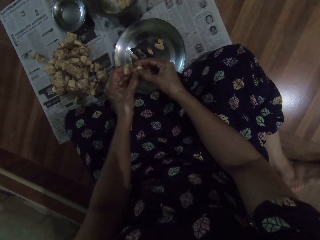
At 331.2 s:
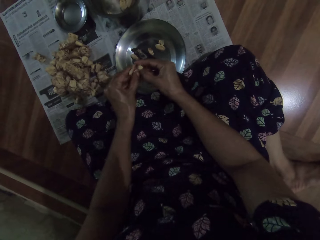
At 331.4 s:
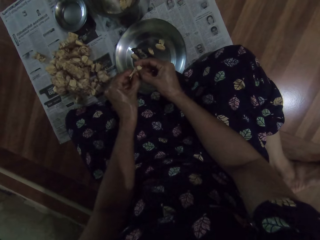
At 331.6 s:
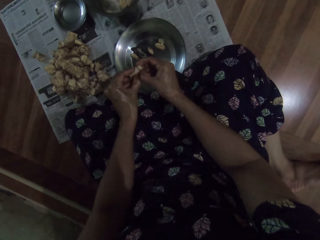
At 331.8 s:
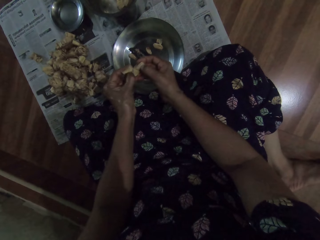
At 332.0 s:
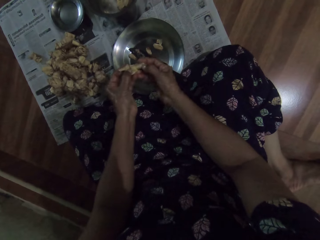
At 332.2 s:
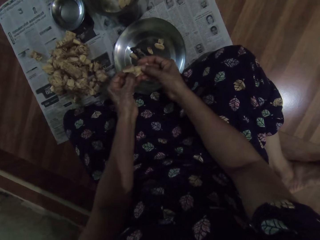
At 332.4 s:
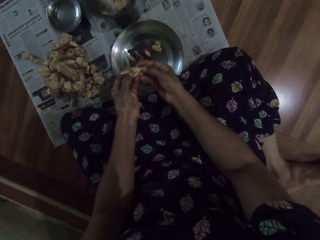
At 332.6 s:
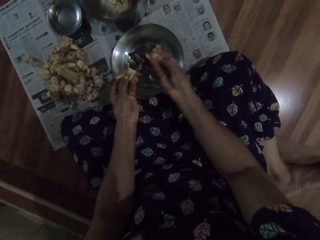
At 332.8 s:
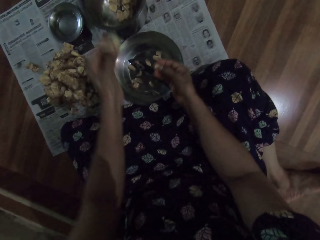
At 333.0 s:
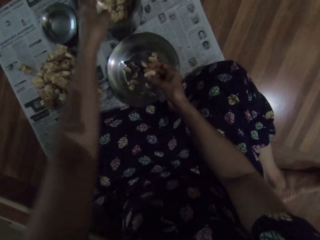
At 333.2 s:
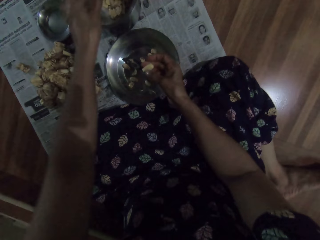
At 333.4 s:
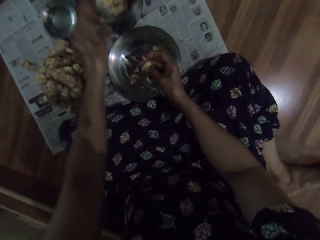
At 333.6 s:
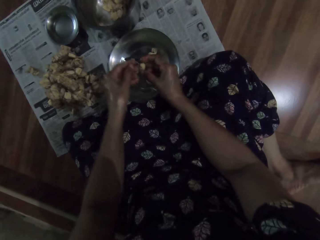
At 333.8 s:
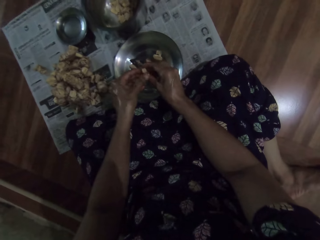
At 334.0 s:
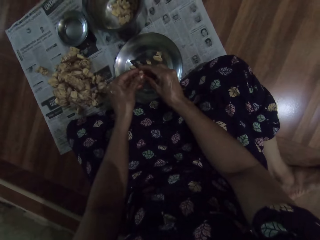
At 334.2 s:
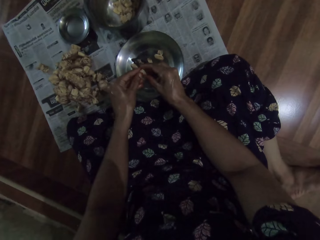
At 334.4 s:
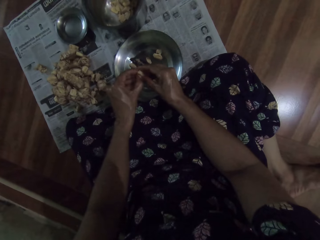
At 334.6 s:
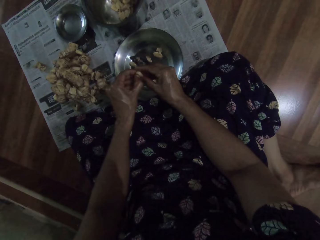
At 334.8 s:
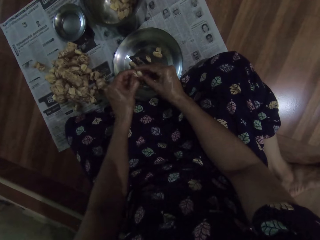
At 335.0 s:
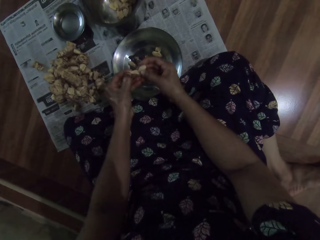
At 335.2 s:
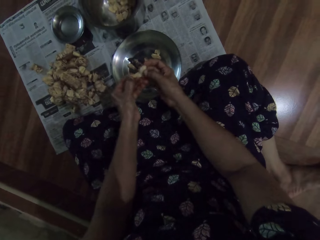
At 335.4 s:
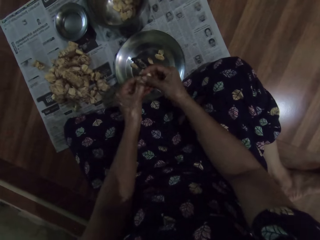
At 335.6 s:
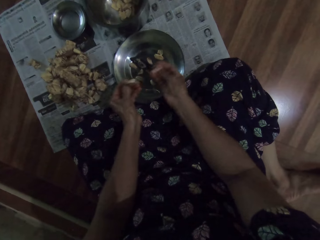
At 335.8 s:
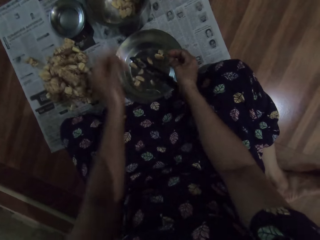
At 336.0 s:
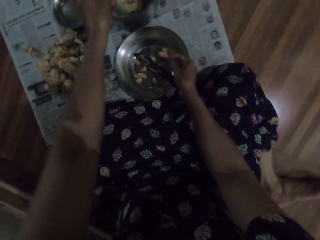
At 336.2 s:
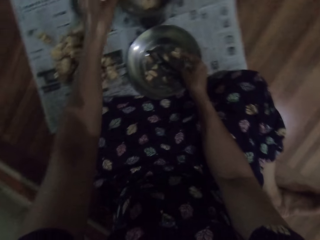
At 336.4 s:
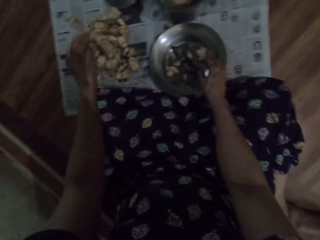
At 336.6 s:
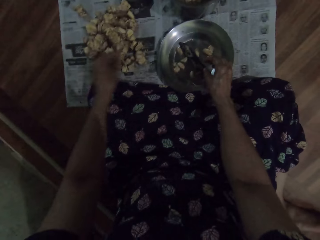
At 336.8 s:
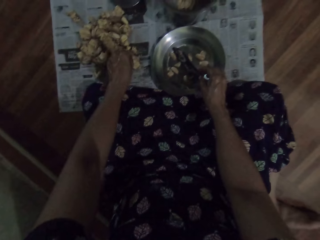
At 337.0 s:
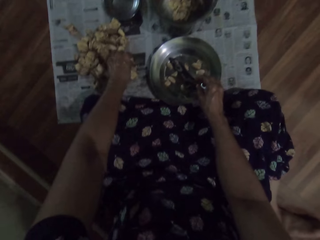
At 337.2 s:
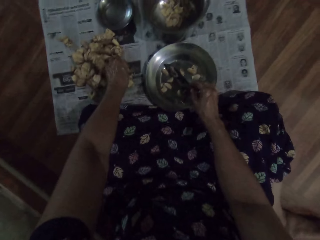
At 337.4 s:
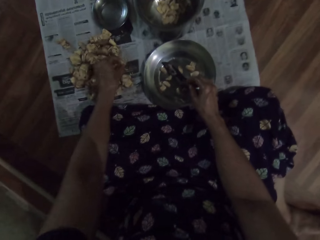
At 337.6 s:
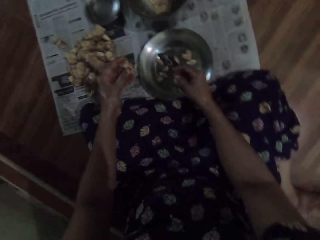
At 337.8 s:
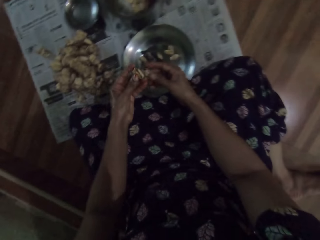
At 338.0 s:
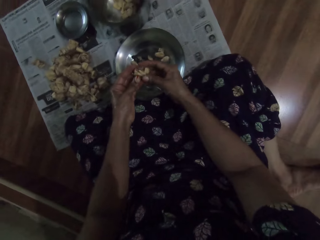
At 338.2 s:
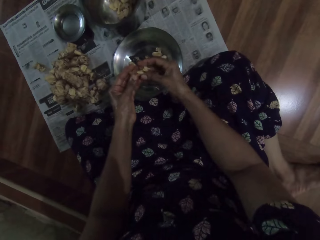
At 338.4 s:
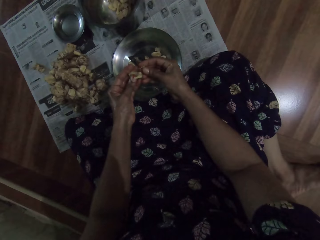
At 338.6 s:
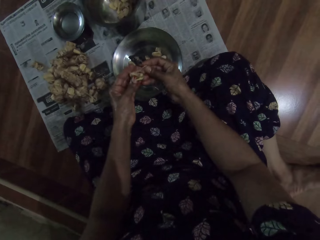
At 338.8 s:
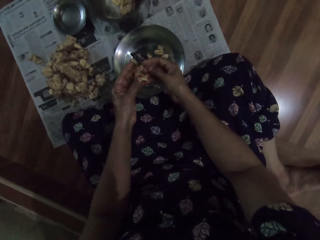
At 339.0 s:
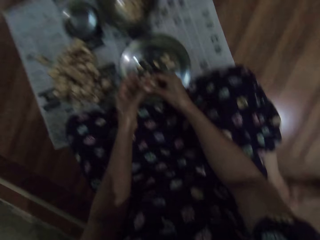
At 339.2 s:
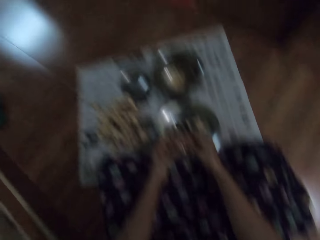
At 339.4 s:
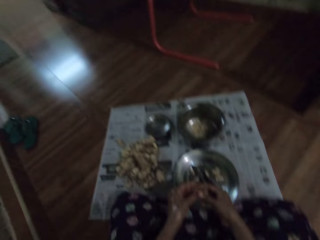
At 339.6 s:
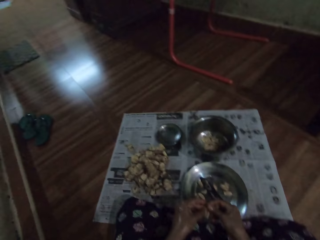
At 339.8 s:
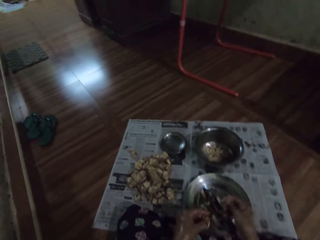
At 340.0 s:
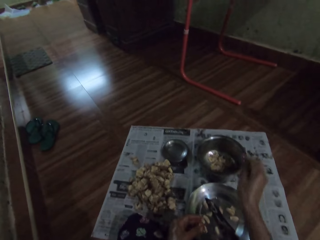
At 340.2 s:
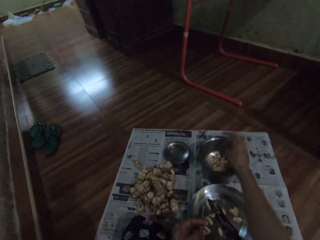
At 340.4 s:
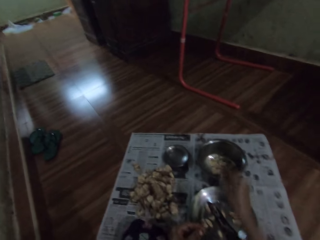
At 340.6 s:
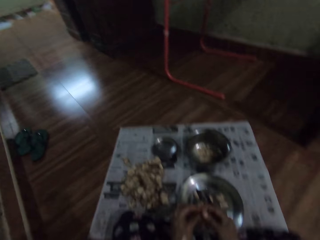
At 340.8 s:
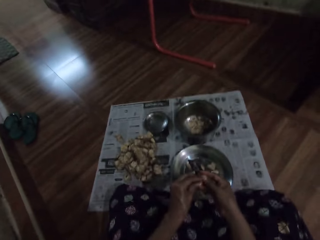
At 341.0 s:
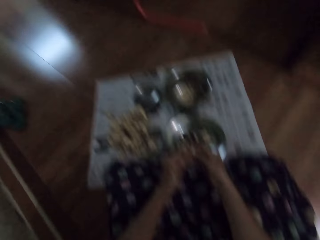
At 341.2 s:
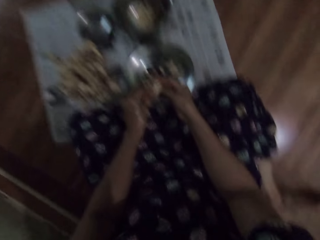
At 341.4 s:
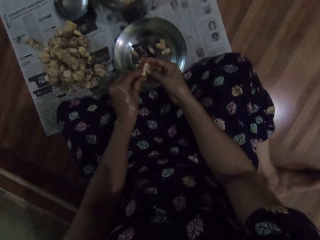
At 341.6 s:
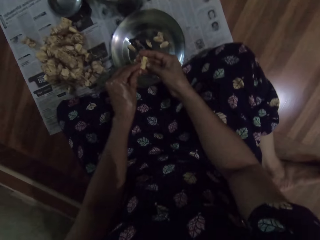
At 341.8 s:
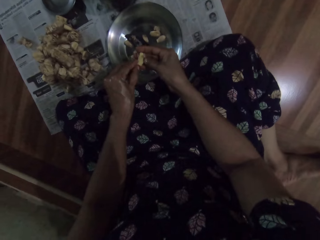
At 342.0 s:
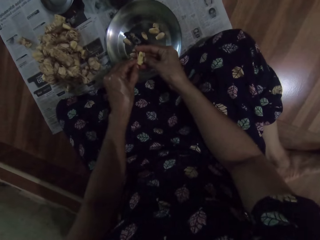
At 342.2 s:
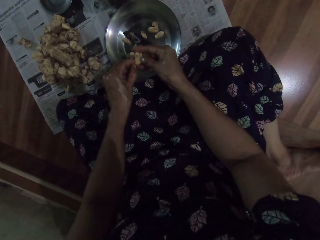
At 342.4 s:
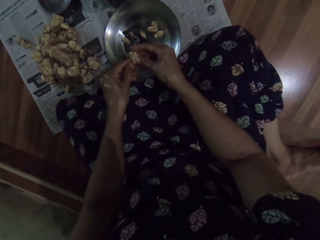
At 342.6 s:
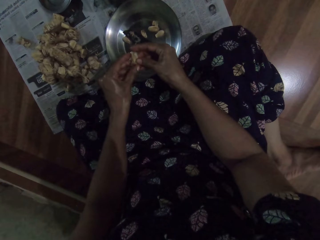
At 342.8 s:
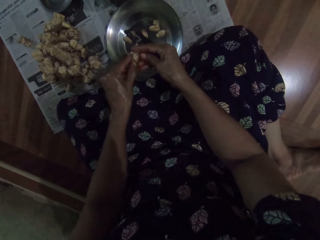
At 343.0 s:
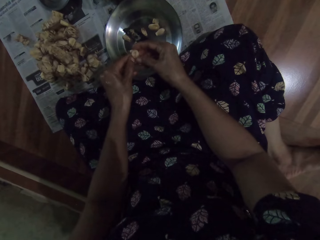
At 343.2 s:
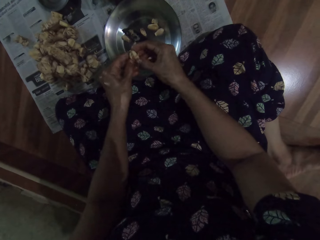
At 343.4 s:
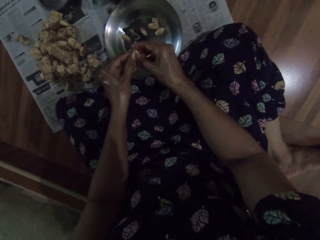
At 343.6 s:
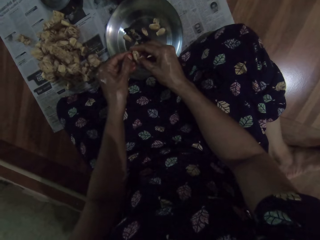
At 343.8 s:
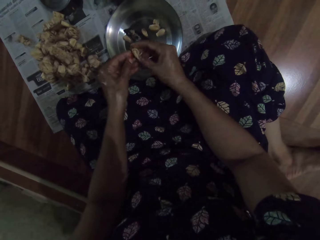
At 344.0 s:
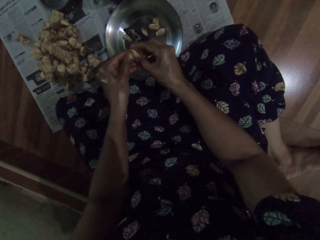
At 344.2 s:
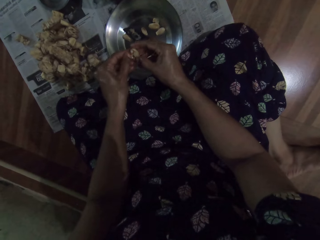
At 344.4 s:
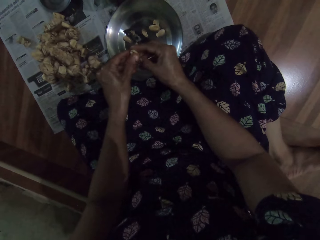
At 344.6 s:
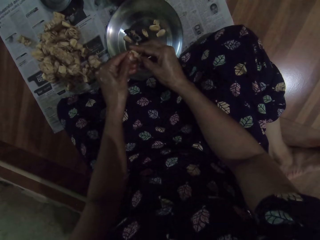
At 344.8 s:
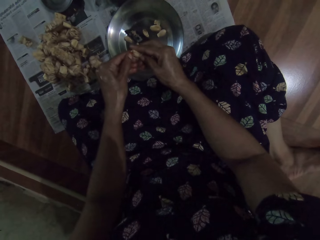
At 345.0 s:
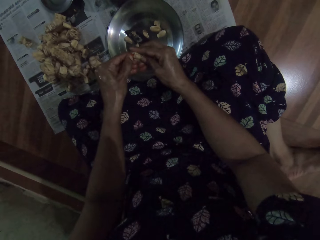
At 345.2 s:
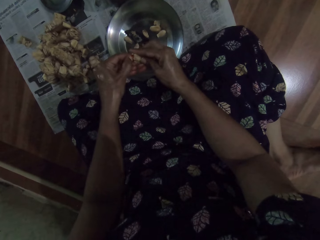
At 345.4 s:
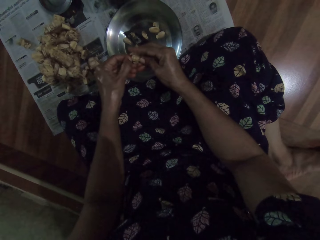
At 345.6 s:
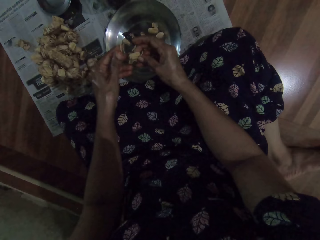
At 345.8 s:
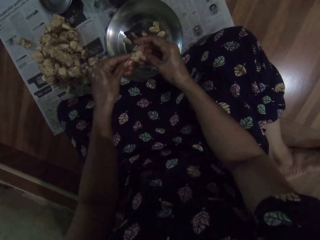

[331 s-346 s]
The camera wearer drops the shaft of the garlic pod in her left hand into the steel bowl on the floor. She peels the garlic pod with both hands. She drops the shaft of the garlic pod in her left hand into the steel bowl on the floor. She drops the garlic pod in her right hand into the bowl on the floor. She picks a garlic pod from the newspaper on the floor with her left hand. She peels the garlic pod with both hands. She throws the shaft of the garlic pod in her right hand into the steel bowl on the floor. She peels the garlic pod with both hands.

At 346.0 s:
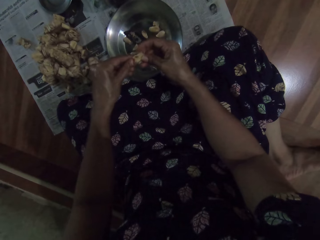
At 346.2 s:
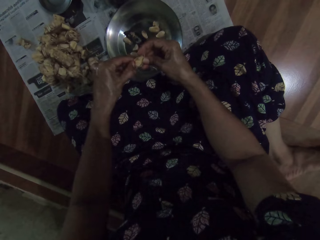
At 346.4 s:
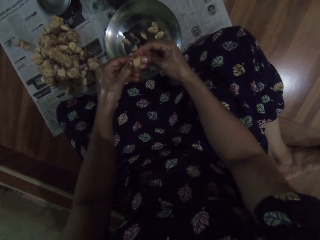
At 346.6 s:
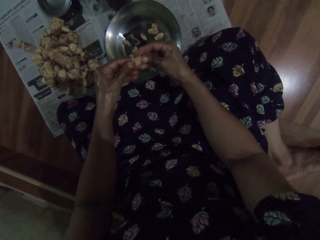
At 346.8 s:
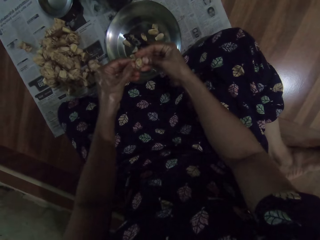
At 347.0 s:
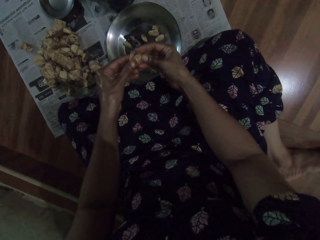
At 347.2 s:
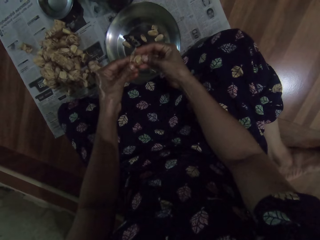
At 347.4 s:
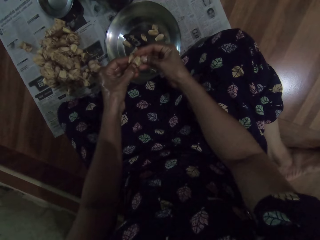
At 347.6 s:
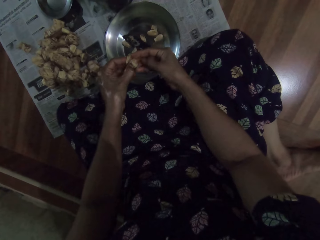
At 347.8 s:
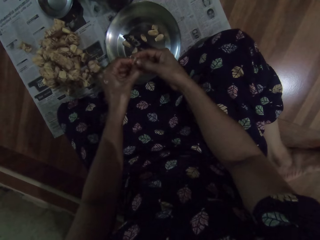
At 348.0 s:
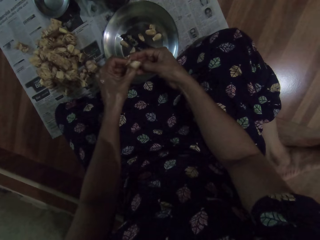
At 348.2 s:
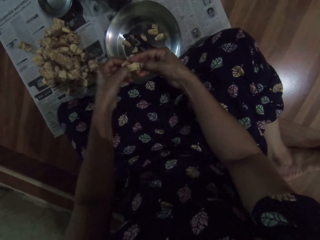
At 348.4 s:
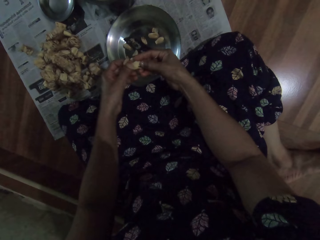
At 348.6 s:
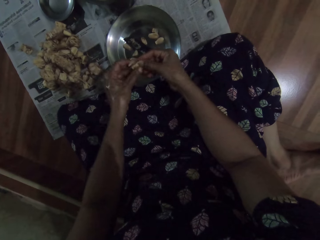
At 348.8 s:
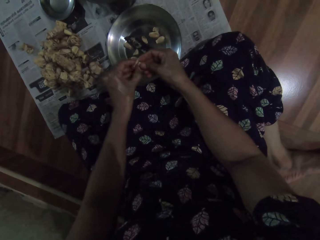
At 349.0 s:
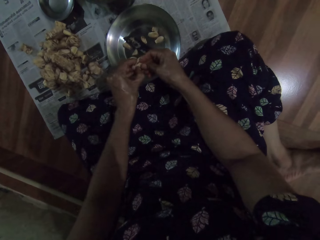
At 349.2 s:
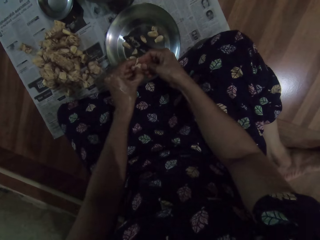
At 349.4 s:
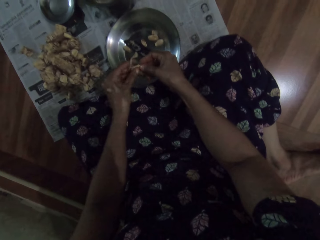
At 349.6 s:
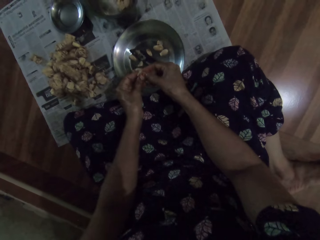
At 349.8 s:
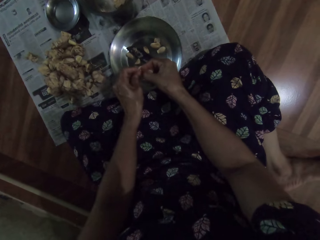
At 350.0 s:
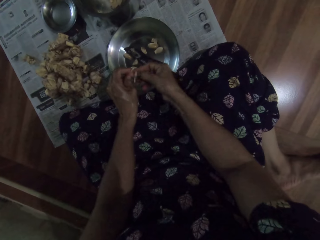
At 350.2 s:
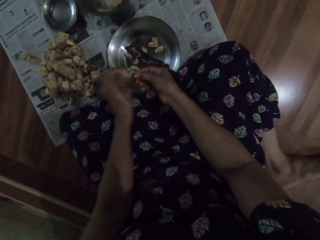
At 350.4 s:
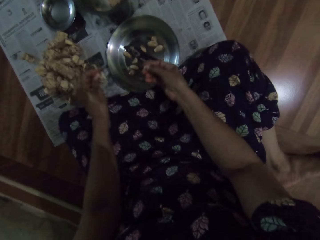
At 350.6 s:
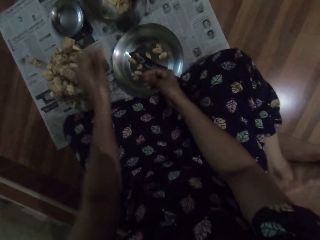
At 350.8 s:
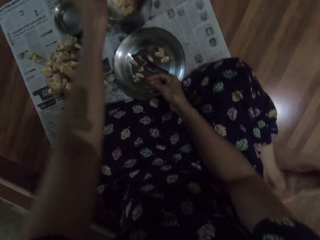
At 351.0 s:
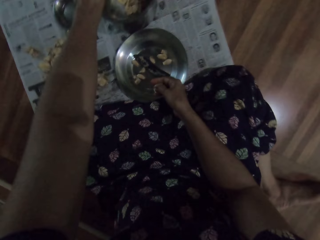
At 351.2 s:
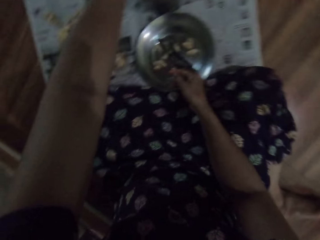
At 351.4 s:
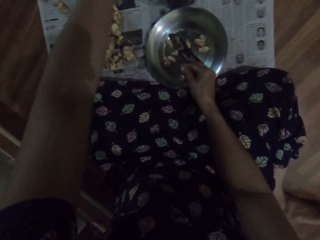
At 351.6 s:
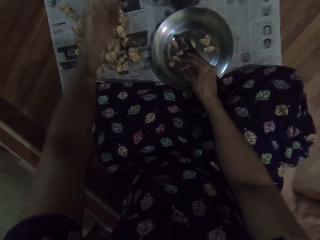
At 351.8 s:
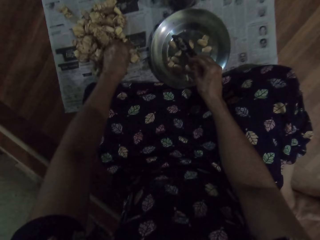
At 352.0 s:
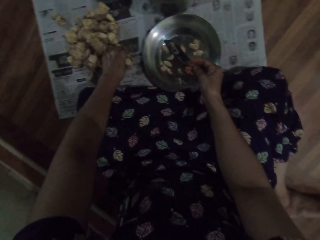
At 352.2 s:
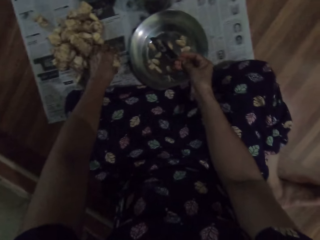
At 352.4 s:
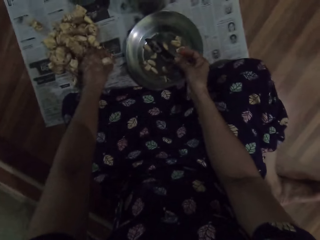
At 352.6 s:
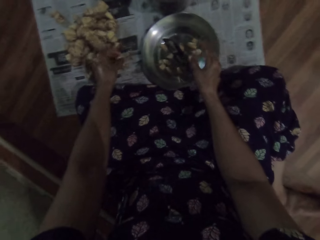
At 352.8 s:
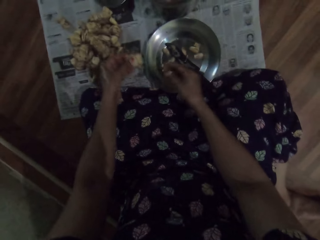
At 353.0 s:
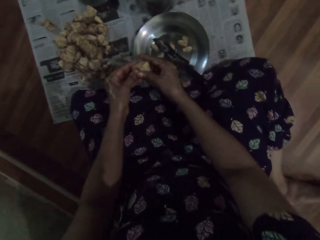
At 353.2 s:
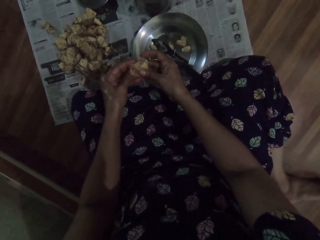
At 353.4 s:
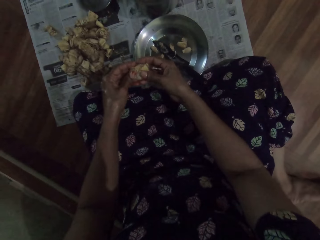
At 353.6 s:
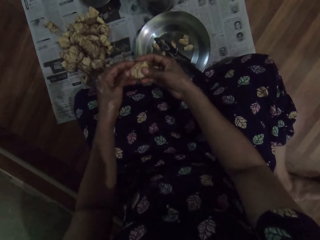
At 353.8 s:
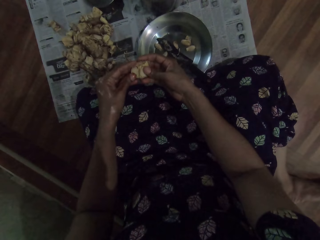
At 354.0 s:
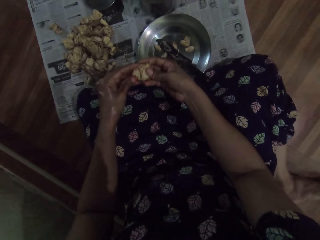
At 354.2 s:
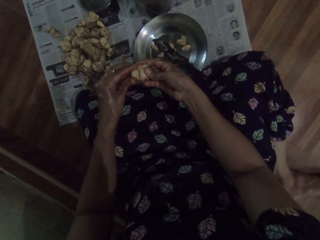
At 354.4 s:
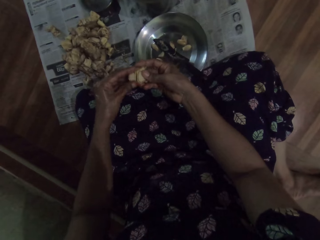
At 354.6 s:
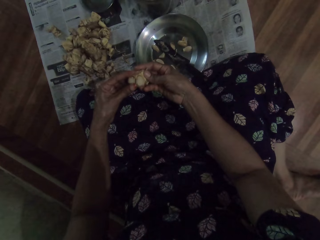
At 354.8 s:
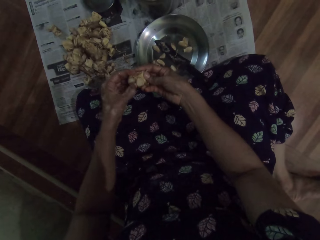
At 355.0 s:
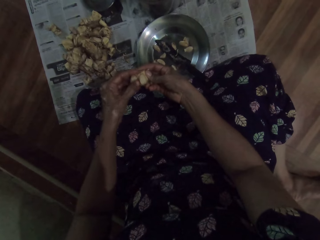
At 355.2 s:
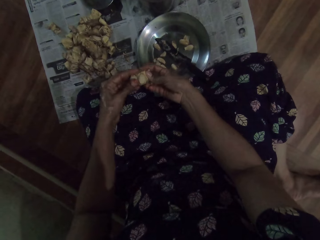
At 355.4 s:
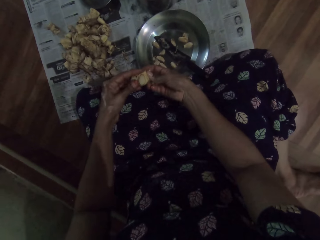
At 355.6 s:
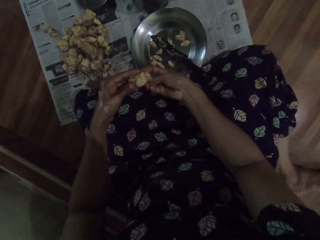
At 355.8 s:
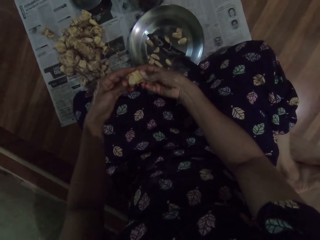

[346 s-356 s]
The camera wearer drops the shaft of the garlic pod in her left hand into the steel bowl on the floor. She drops the garlic pod in her right hand into the bowl on the floor. She picks up a garlic pod from the newspaper on the floor with her left hand. She peels the garlic pod with both hands.
